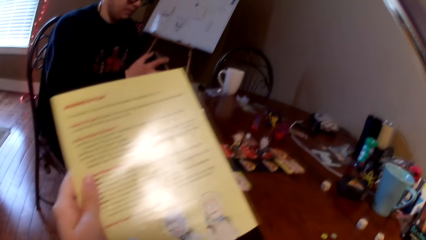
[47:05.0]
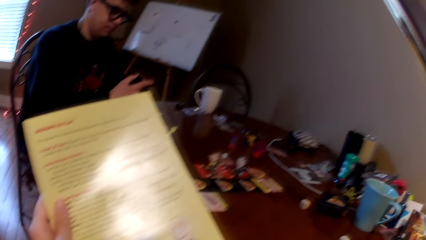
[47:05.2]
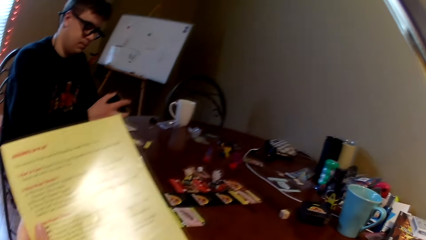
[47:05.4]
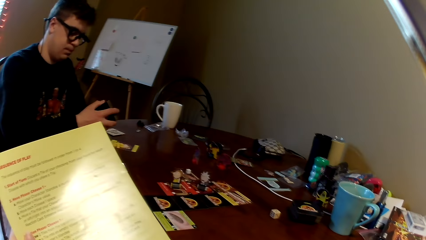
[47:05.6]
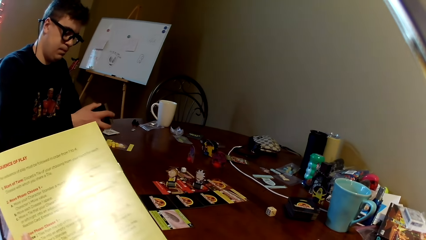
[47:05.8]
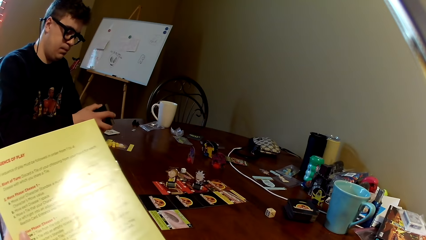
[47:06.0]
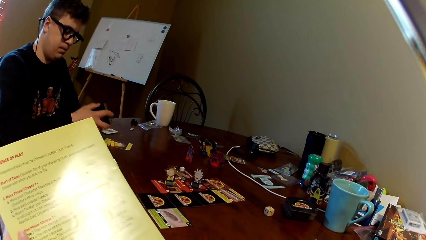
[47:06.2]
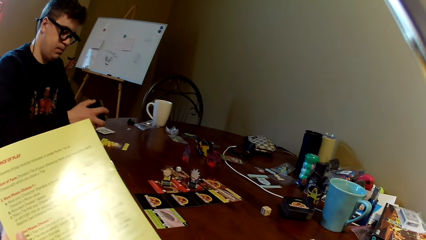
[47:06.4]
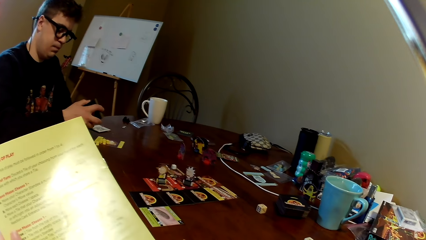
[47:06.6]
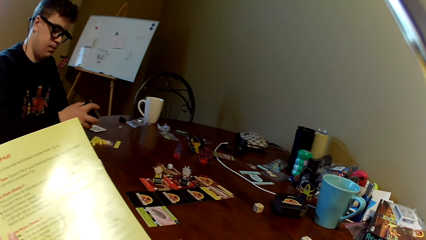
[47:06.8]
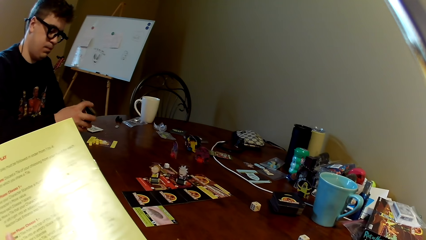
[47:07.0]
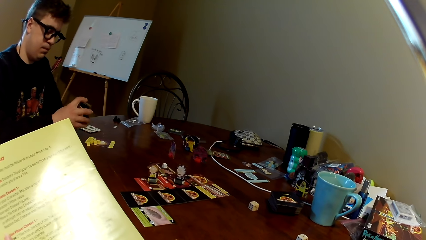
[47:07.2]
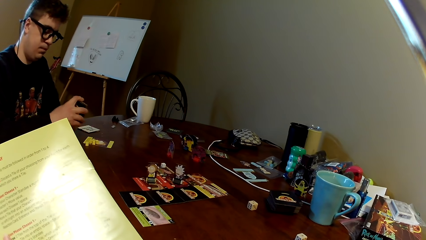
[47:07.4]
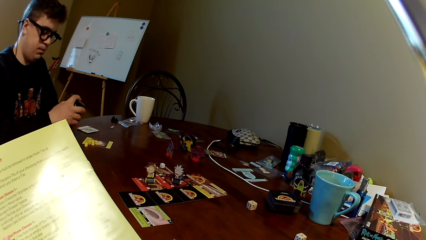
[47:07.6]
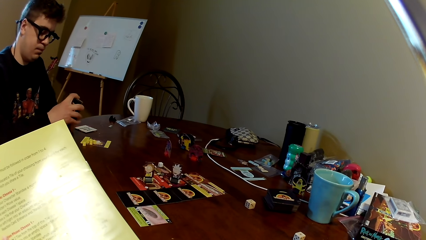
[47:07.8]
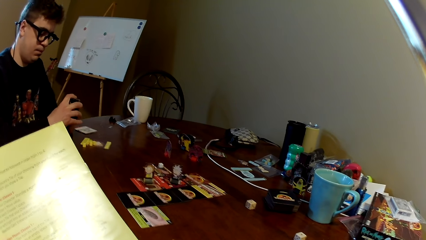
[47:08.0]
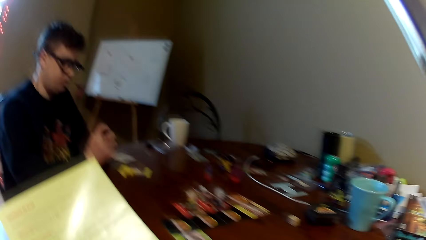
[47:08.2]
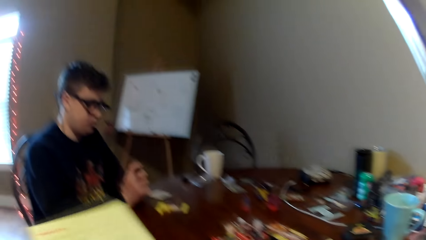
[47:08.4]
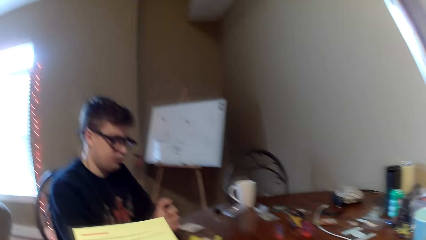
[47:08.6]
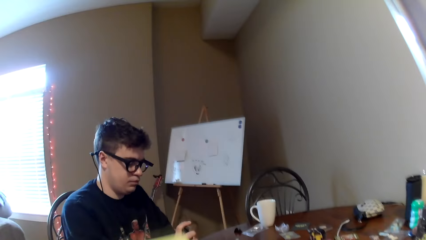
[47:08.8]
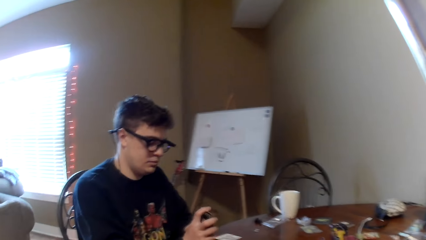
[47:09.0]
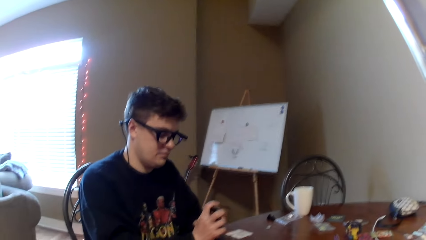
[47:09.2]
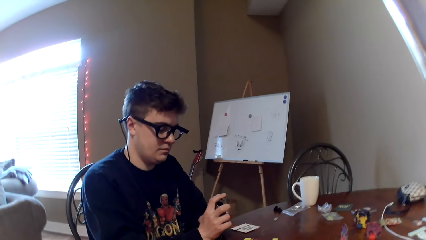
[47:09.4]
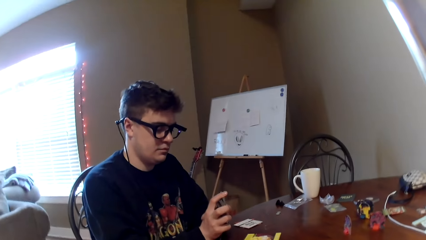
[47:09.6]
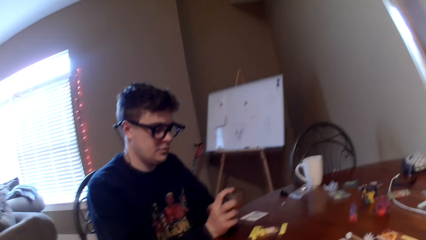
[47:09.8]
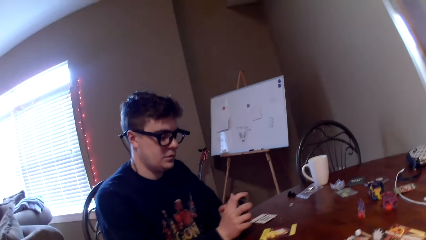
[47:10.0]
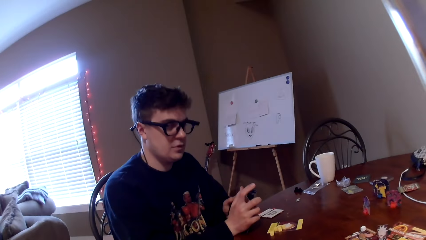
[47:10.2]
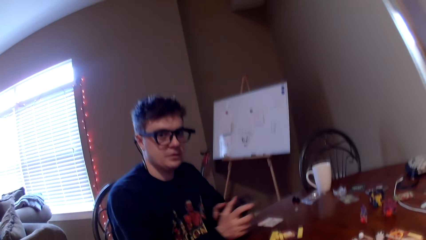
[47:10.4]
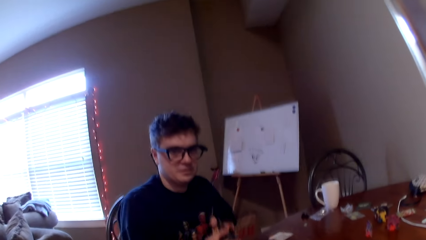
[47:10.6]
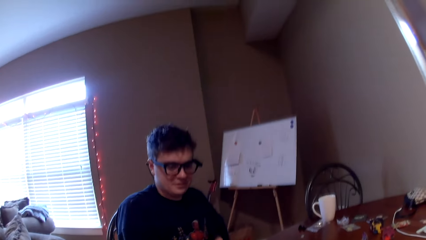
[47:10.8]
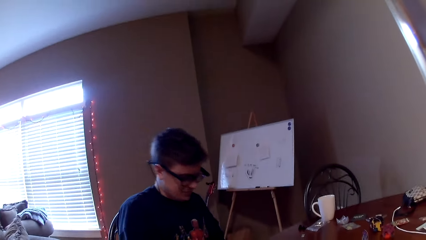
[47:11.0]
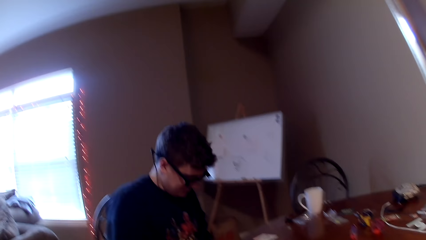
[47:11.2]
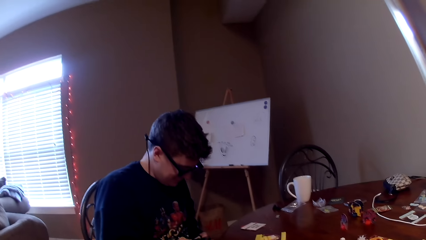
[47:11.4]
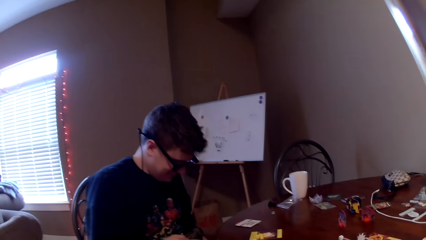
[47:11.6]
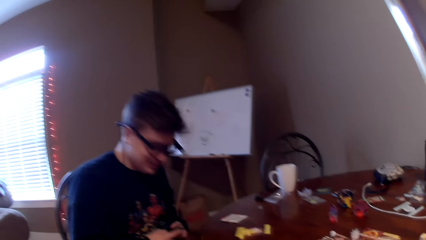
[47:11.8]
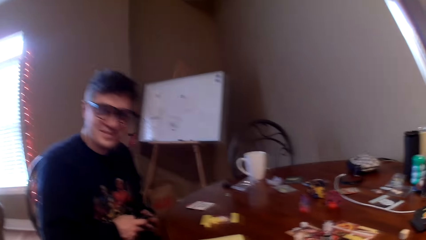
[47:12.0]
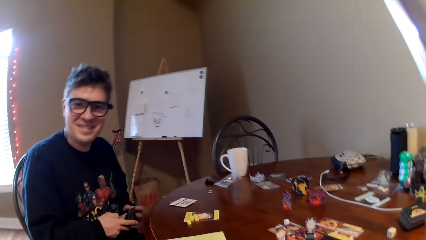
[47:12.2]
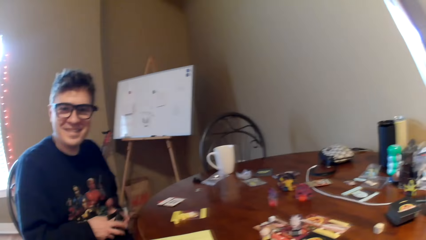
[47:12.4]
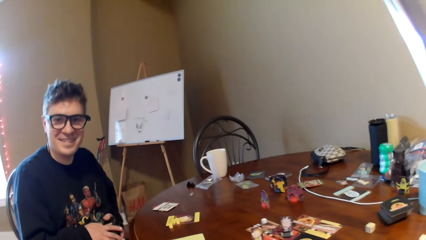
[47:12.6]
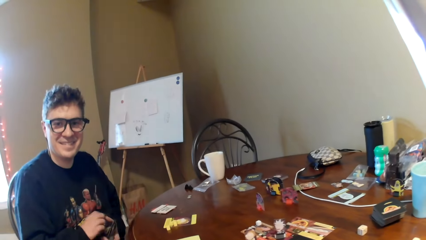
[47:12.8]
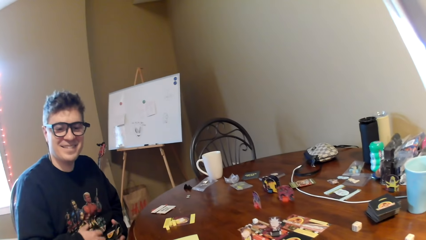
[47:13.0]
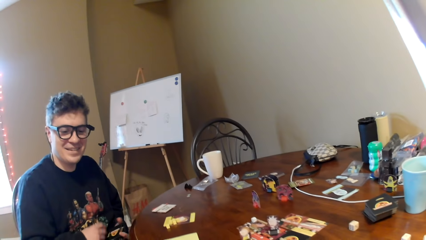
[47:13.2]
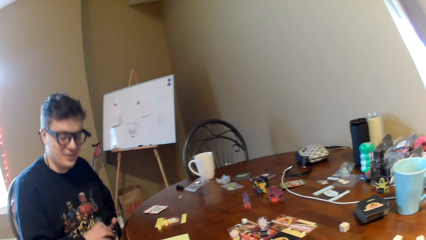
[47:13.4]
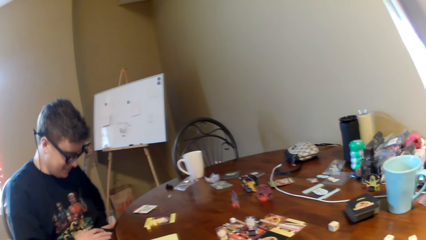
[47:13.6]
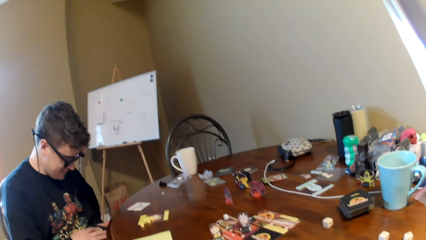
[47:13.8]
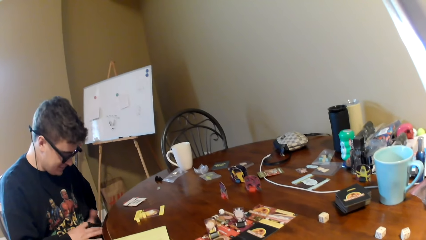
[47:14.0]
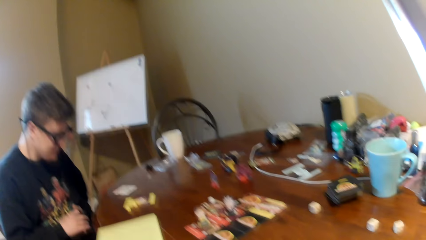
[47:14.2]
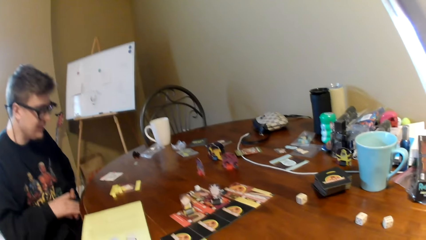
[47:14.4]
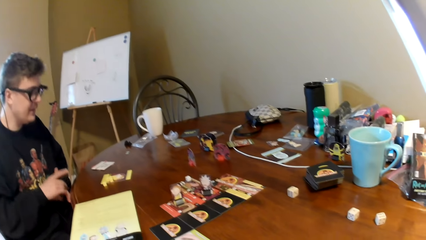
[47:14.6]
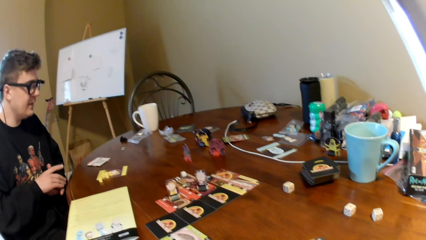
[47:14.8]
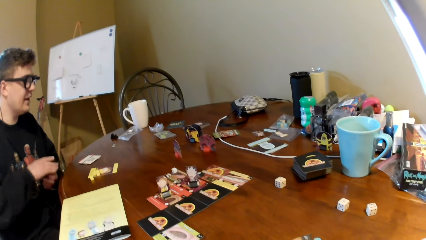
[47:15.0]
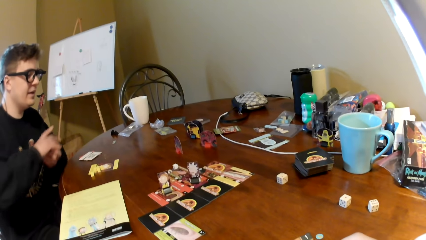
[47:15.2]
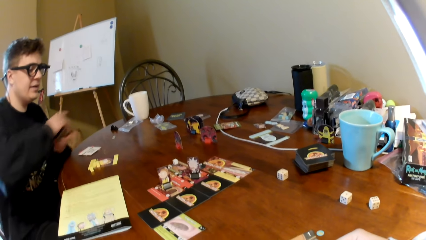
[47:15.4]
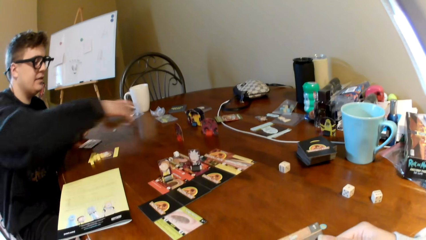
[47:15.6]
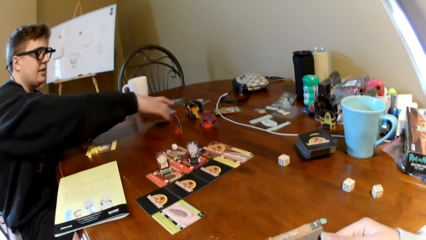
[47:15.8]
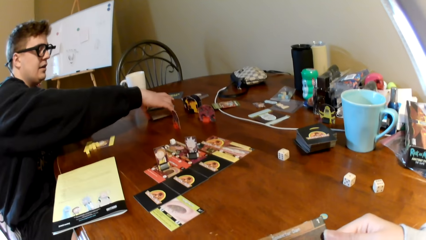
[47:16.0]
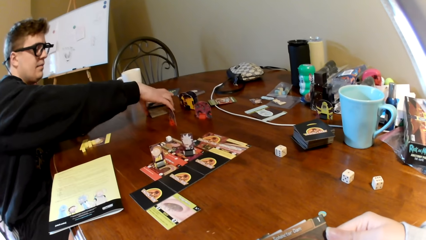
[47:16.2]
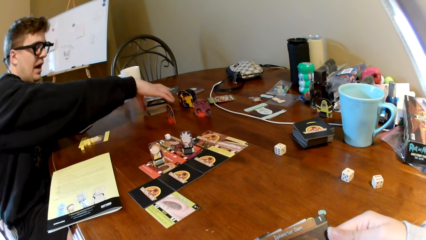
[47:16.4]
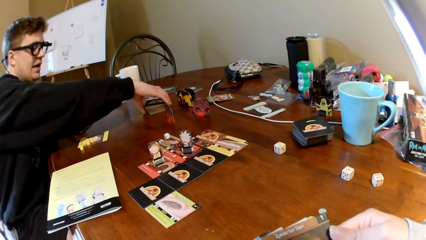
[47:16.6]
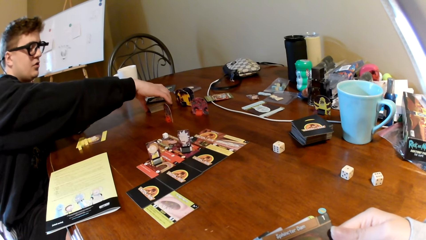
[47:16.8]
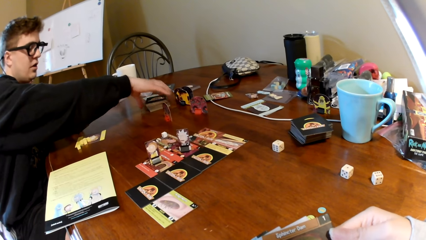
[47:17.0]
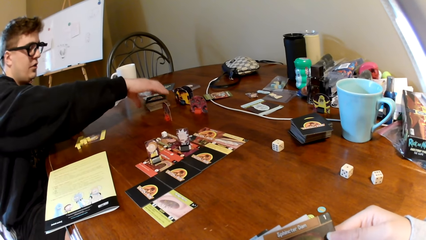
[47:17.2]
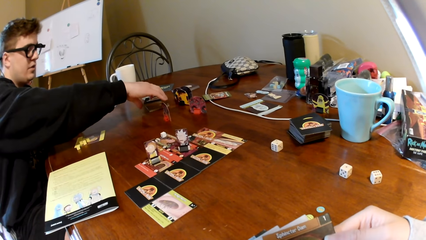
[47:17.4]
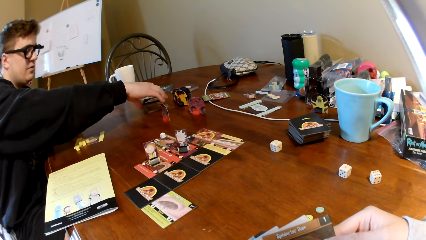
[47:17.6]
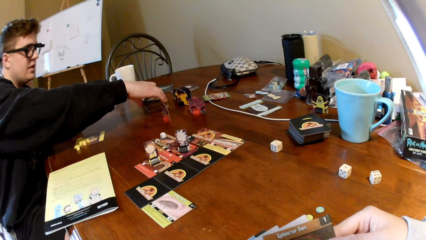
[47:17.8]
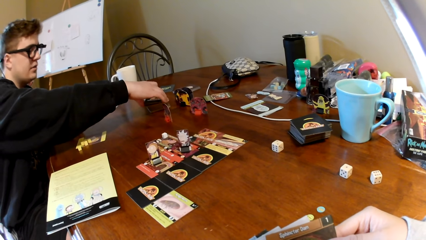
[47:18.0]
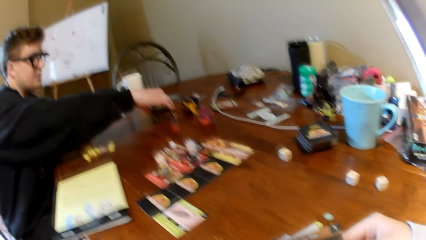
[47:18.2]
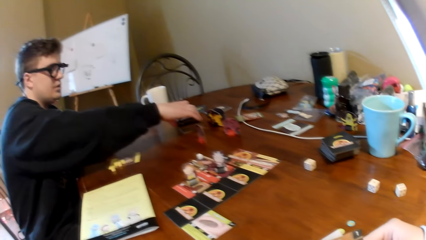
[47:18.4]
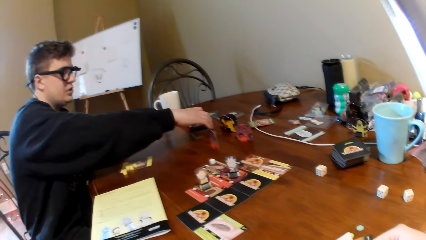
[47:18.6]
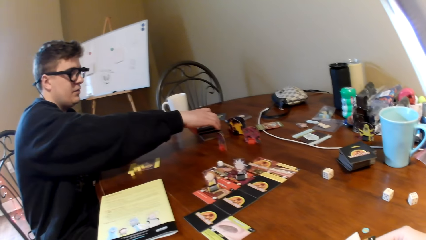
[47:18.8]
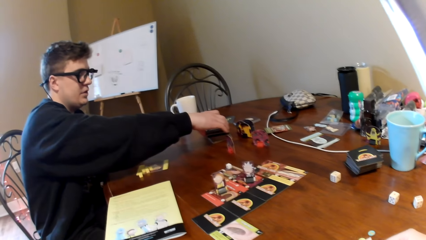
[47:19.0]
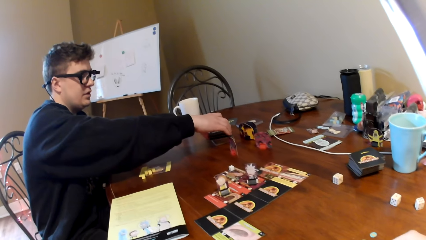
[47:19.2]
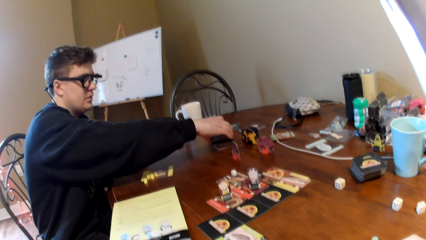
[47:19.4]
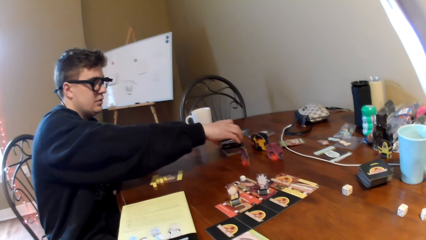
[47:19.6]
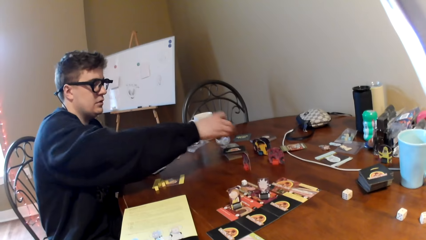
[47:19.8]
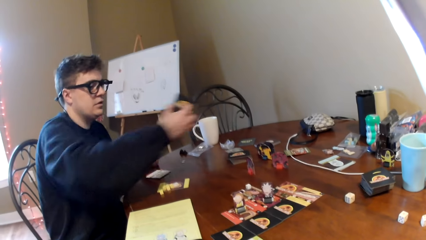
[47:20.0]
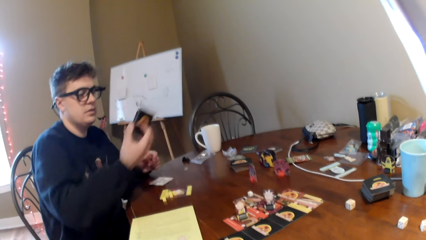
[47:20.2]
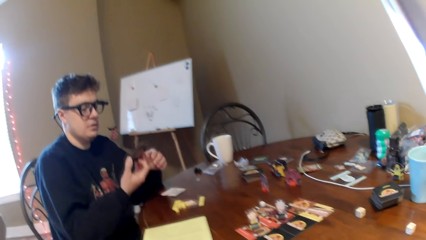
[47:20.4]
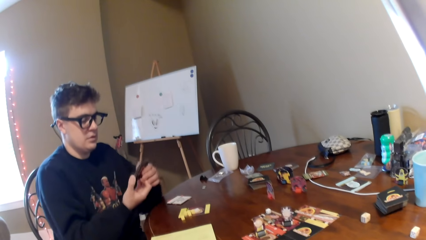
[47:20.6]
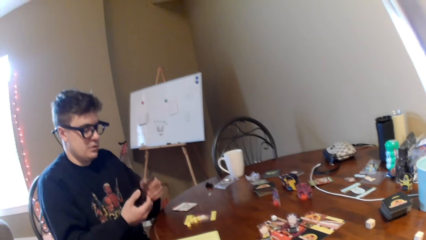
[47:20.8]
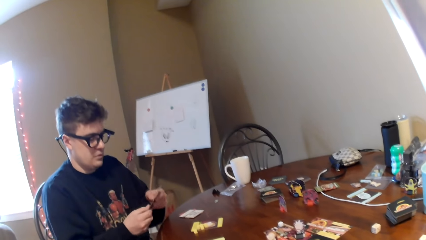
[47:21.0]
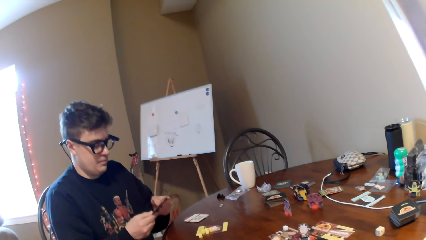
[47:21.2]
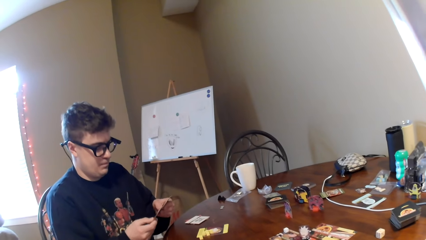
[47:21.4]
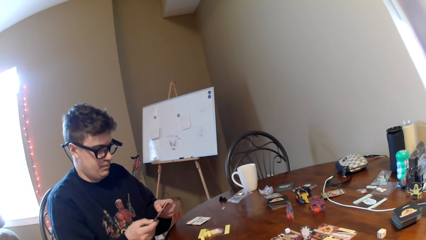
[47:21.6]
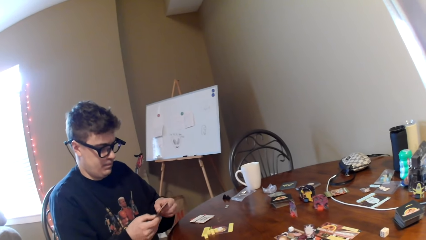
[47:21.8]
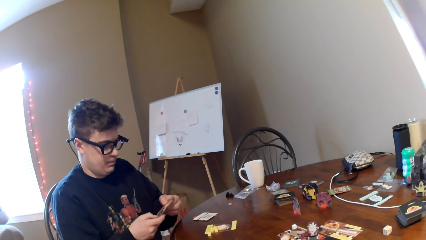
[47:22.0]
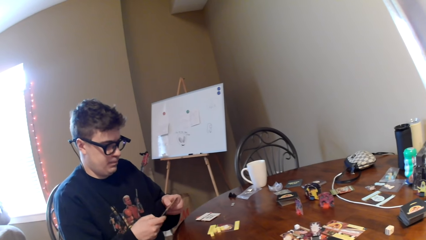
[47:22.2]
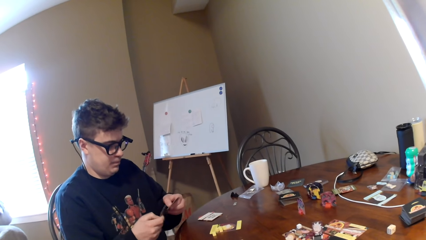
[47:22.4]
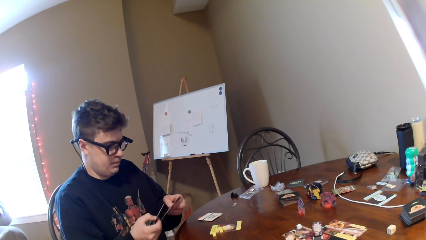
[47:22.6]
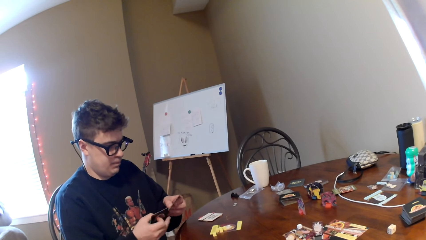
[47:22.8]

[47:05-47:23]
The camera wearer looks at the booklet cover. They talk to a man. They laugh to the man. They look around. They look at the table. The man converses to the camera wearer. The man puts cards on the table and takes cards on the table. The camera wearer responds to the man.
